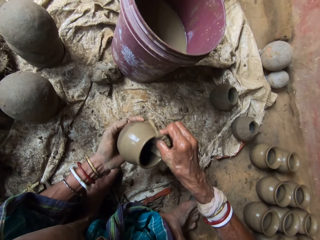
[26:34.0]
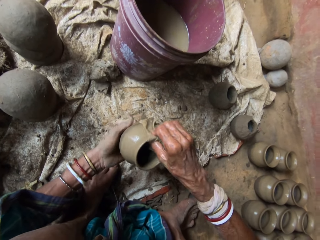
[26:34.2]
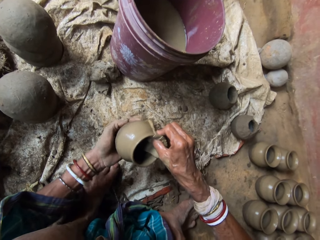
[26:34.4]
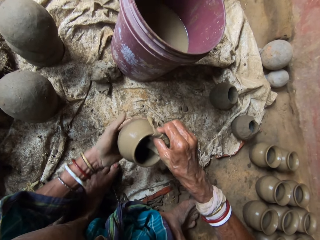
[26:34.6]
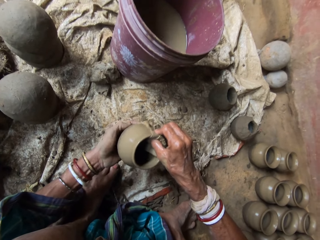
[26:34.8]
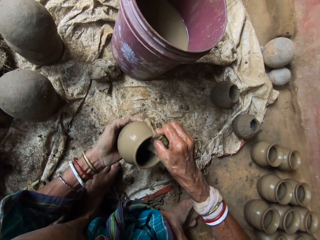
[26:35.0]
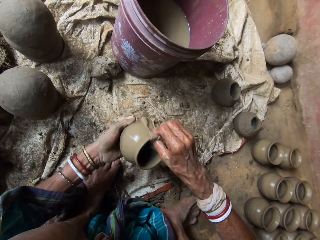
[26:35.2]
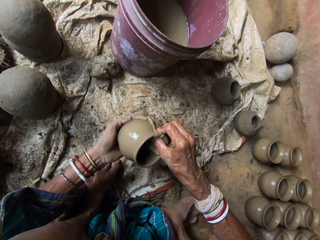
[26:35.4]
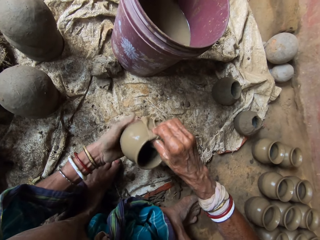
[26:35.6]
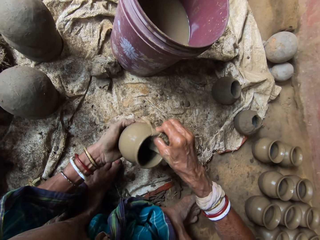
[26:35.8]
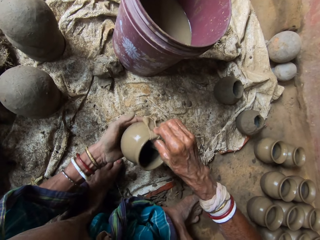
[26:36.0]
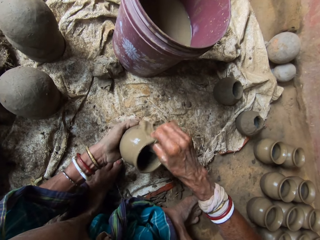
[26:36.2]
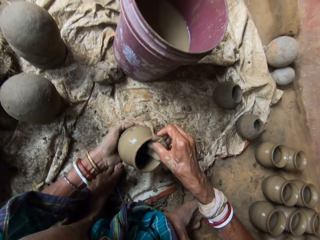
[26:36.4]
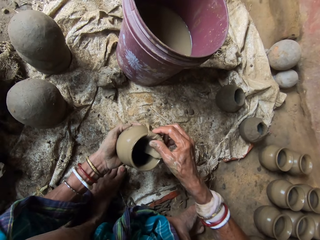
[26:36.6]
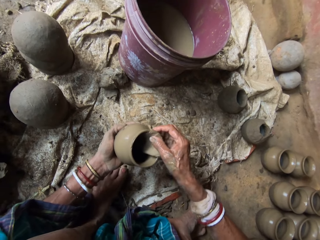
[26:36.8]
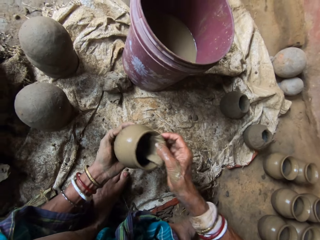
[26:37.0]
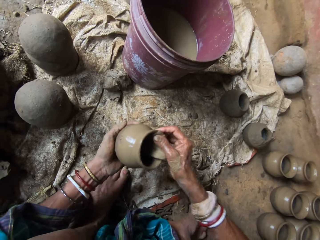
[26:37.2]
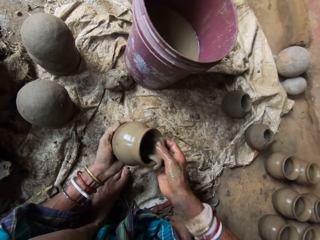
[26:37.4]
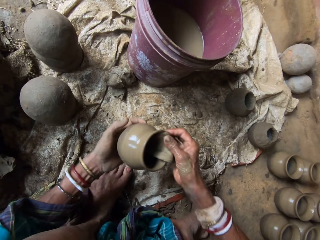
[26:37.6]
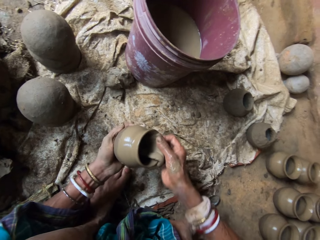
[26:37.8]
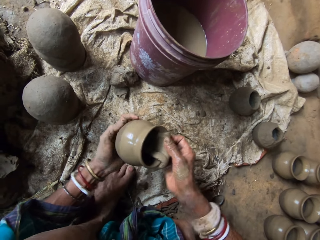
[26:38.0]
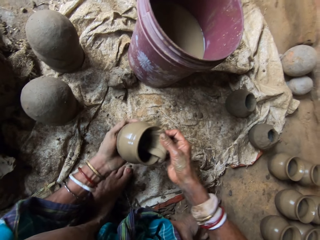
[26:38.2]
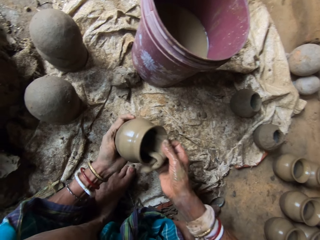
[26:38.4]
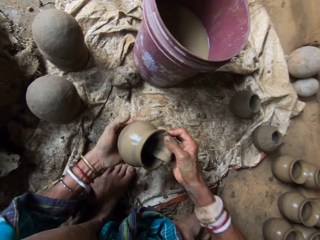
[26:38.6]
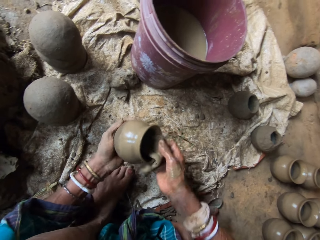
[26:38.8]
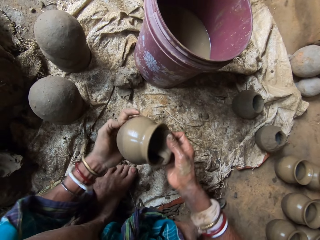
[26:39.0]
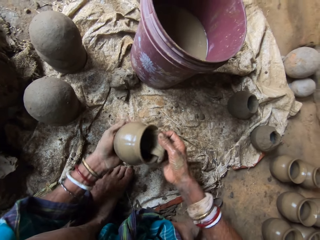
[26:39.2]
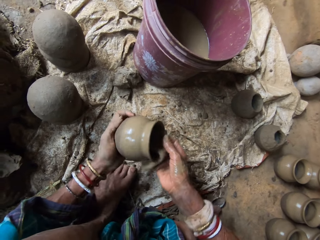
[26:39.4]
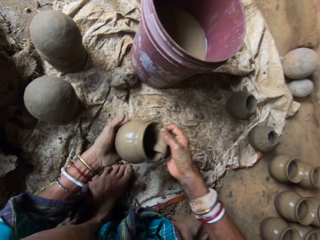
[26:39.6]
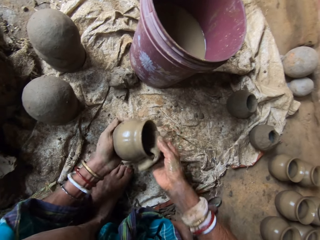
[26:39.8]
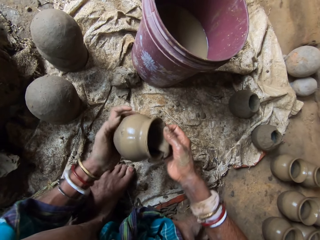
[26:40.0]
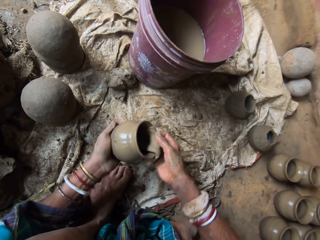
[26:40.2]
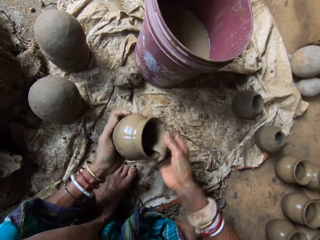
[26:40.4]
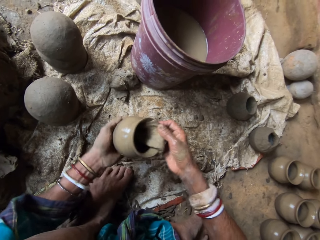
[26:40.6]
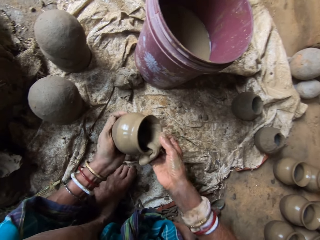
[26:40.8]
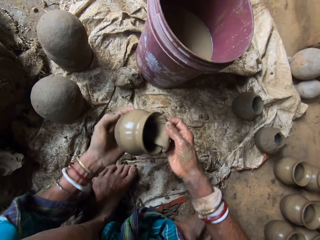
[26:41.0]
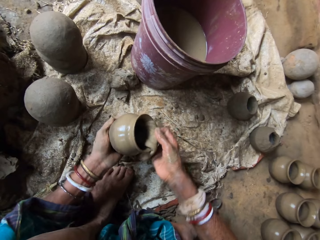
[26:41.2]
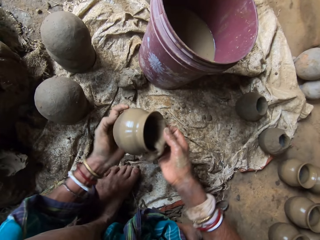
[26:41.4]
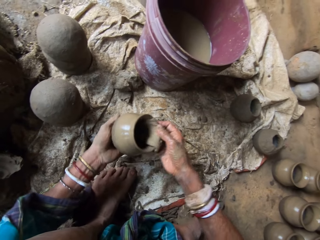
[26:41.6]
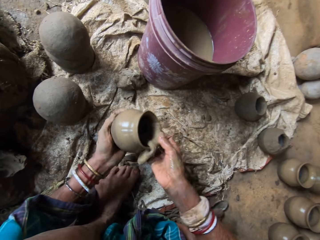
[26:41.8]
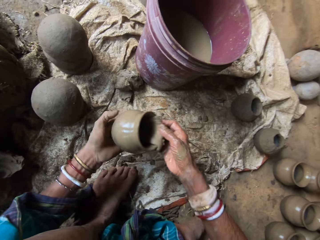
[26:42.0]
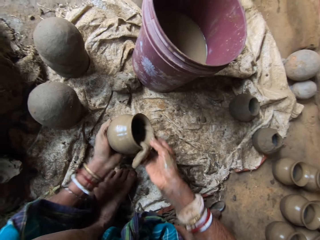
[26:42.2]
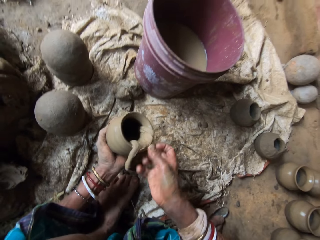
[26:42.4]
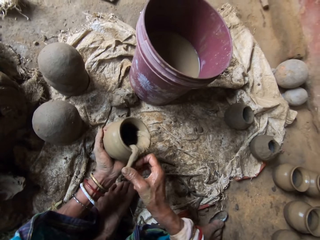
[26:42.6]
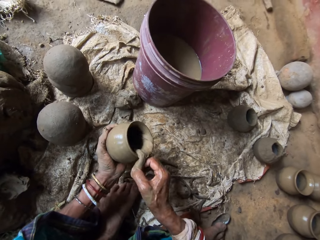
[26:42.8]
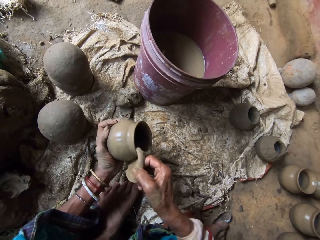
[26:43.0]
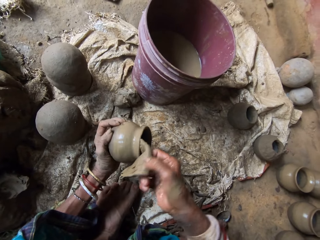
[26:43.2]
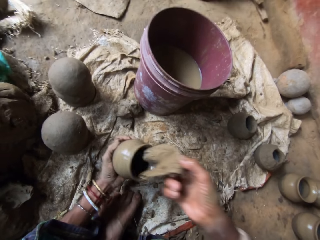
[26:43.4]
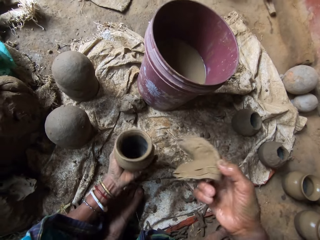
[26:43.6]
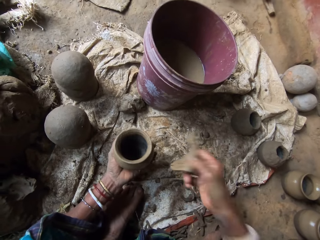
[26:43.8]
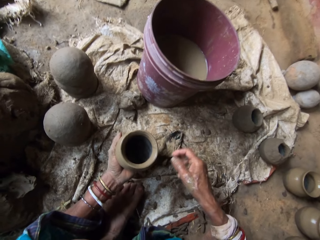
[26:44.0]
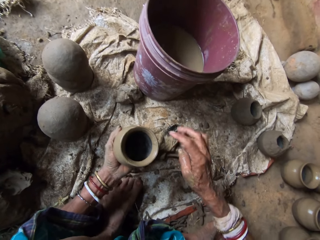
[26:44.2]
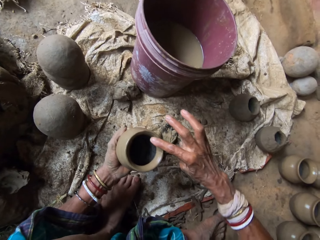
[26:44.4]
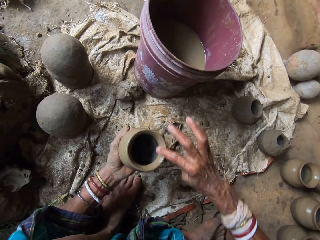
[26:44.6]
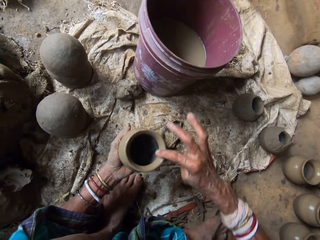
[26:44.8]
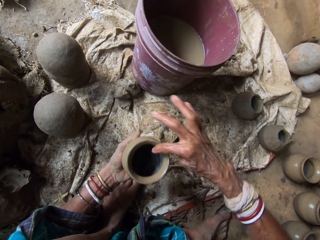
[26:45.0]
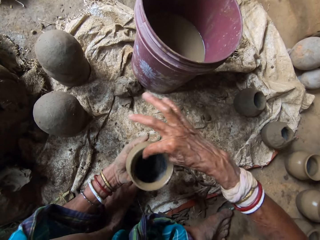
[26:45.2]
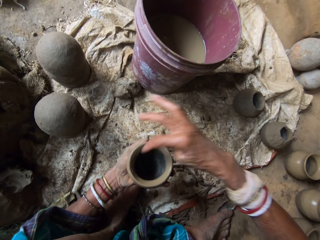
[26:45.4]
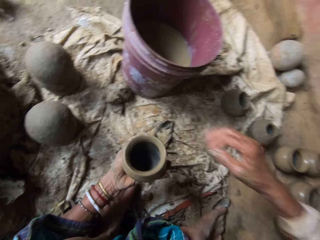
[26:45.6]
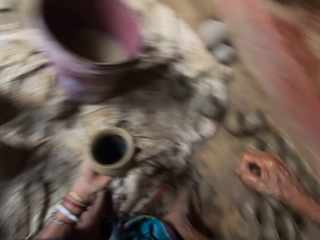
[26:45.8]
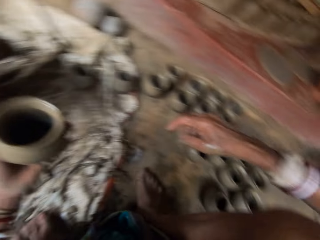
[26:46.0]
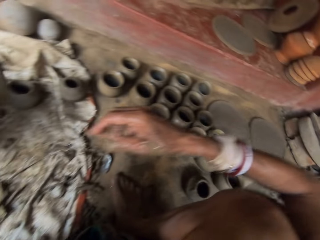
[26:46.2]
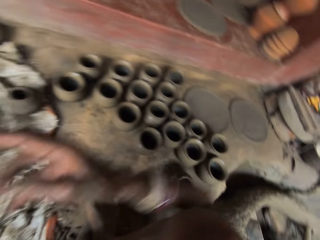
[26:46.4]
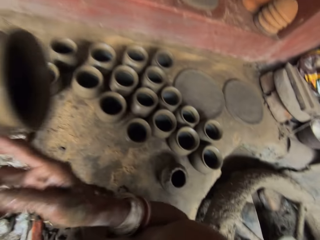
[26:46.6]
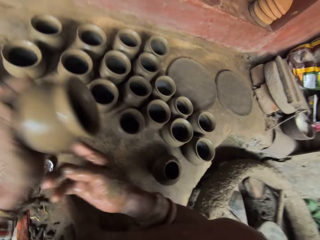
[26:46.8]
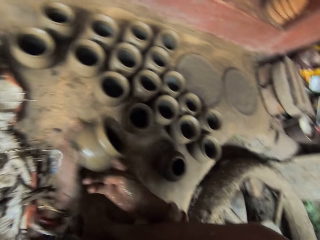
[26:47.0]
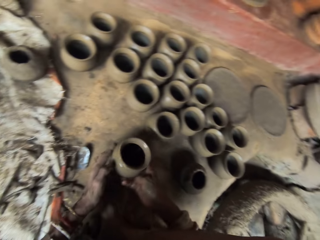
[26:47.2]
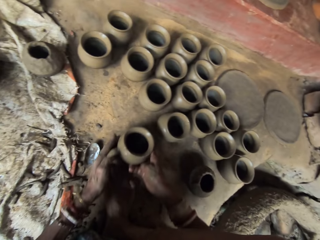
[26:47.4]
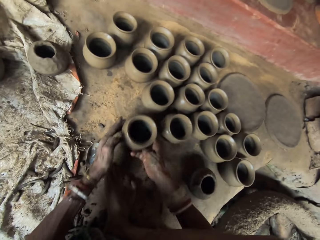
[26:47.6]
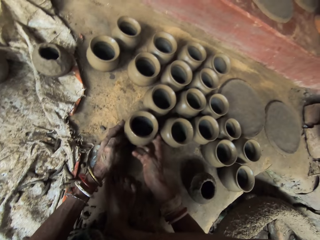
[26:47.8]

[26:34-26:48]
The camera wearer puts down the cloth. They wipe the pot. They touch the clay pot. They interact with a person.

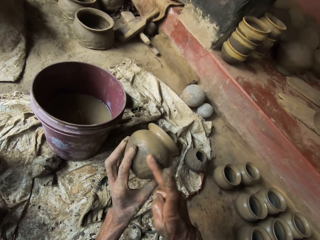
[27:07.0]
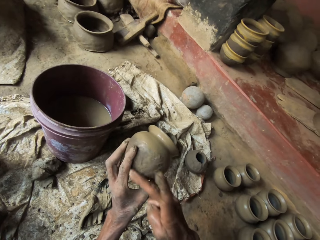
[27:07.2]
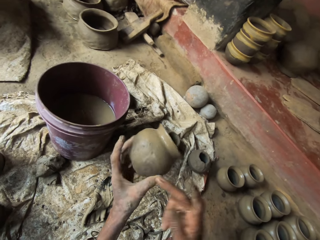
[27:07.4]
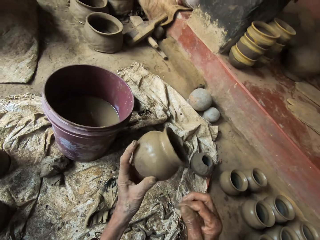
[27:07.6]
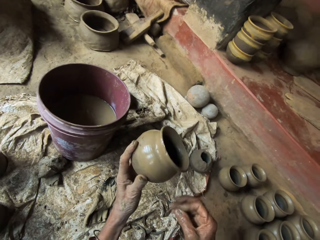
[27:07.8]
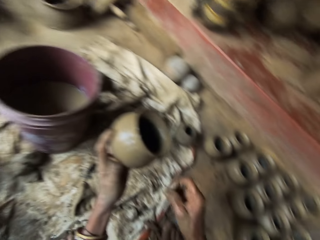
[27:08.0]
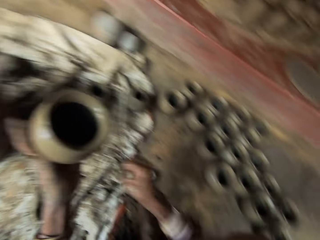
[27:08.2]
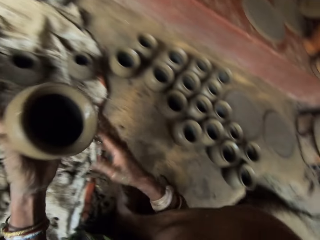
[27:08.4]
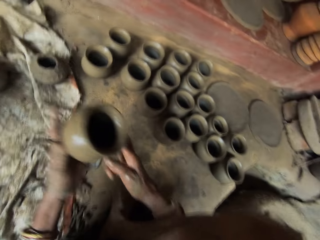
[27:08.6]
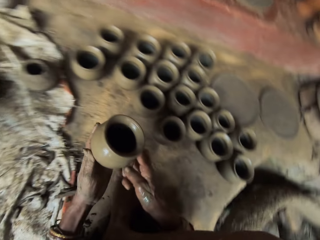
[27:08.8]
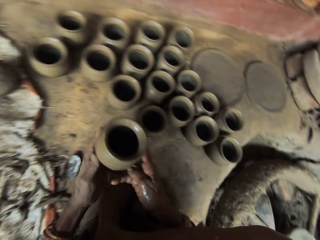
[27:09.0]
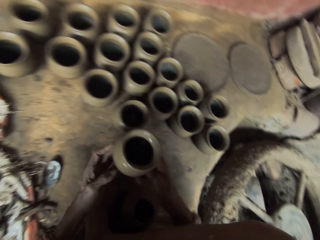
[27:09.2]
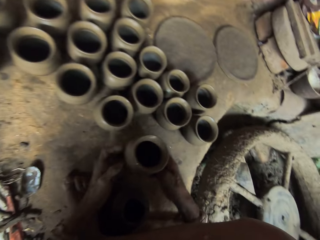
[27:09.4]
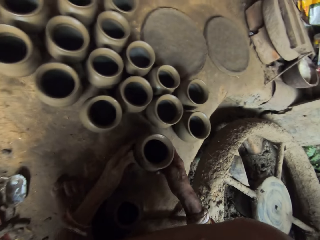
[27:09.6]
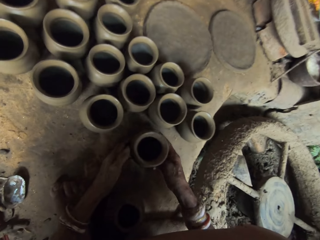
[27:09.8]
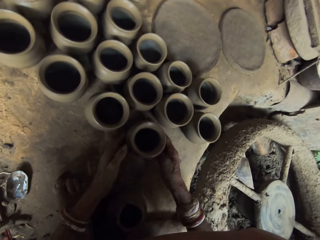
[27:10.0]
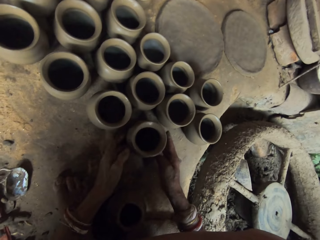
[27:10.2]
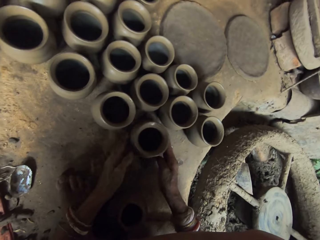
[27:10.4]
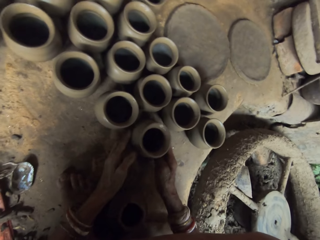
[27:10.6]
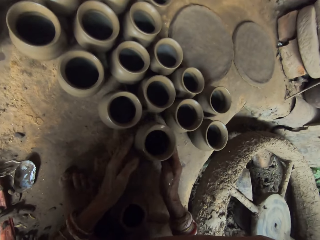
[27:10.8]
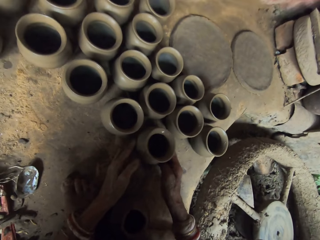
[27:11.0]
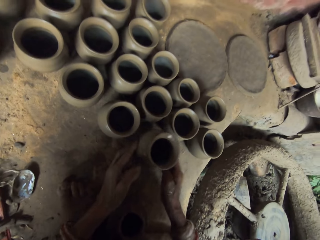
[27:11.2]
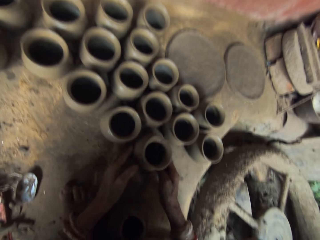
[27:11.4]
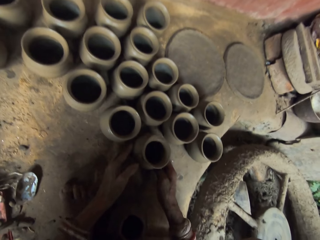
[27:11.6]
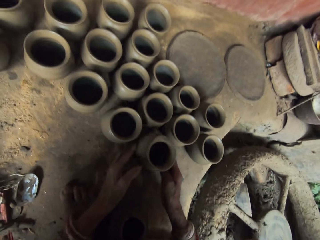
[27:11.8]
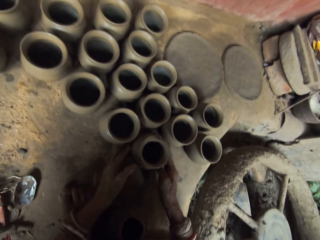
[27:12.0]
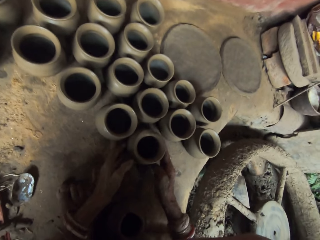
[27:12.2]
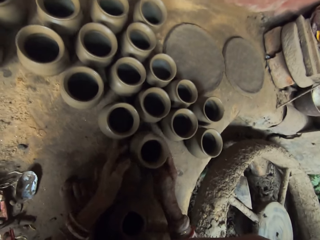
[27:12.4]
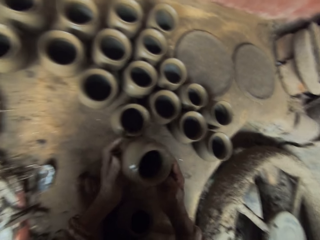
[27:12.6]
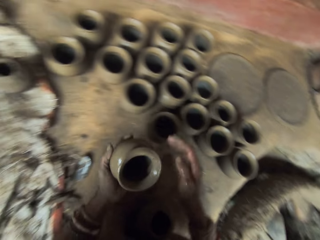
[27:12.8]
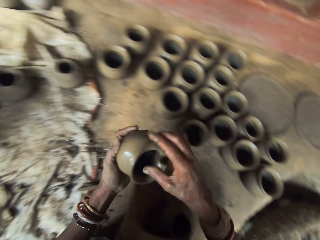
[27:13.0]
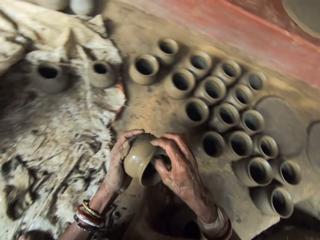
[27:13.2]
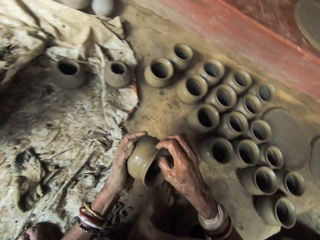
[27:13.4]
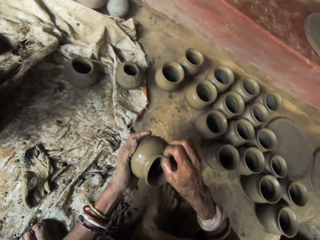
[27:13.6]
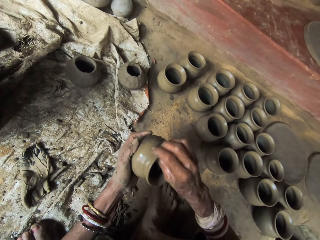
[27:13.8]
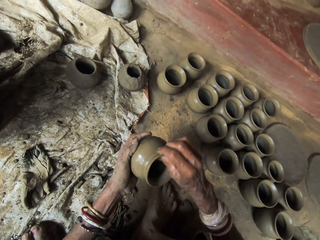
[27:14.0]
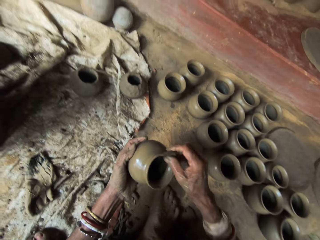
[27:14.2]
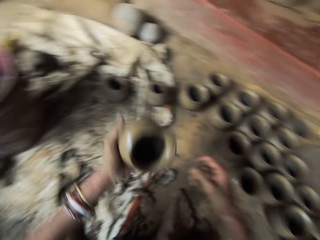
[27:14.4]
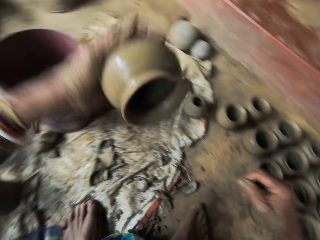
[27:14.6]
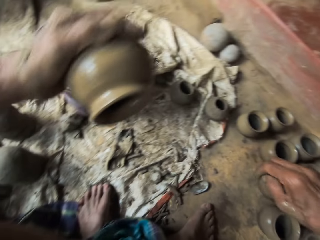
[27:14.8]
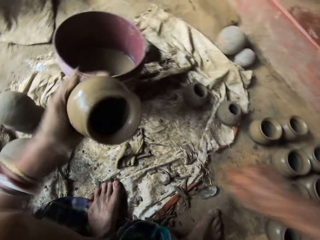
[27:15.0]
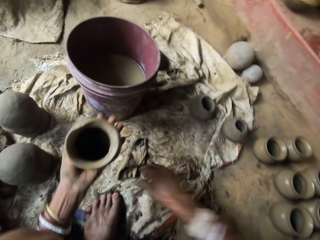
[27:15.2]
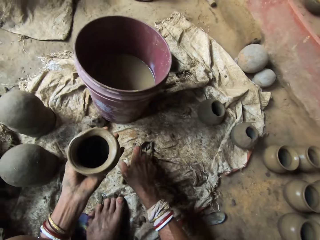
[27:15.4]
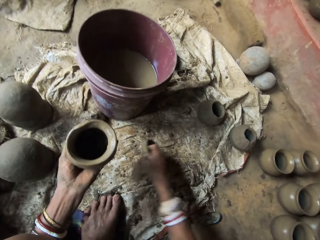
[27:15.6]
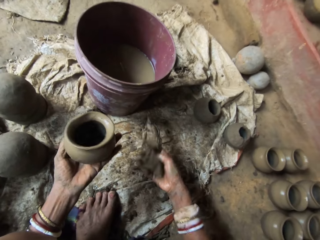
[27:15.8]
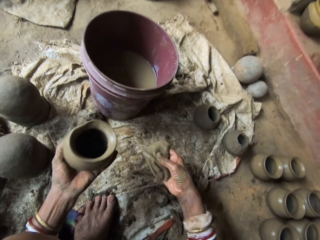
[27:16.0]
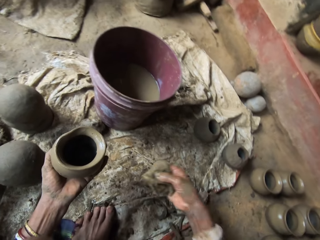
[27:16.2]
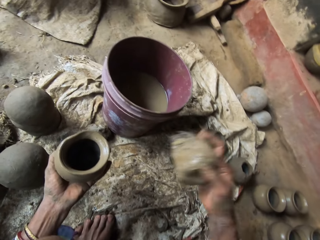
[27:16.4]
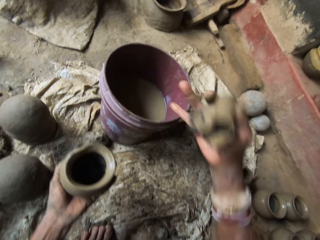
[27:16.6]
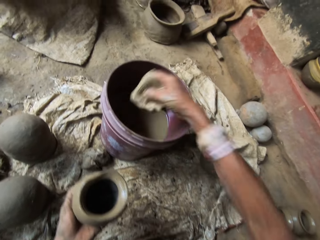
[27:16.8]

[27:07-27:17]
The camera wearer interacts with a person. They put down a clay pot. They hit the clay pot on the floor. They pick up the clay pot. They examine the pot. They mold the clay pot with the right hand. They take a cloth. They interact with the person.
